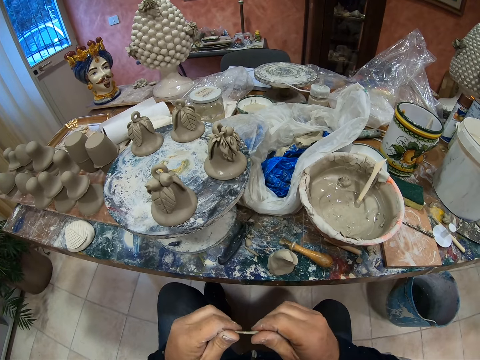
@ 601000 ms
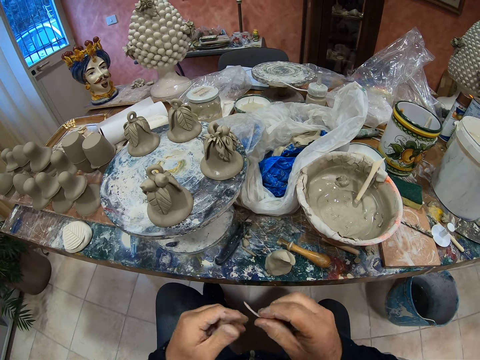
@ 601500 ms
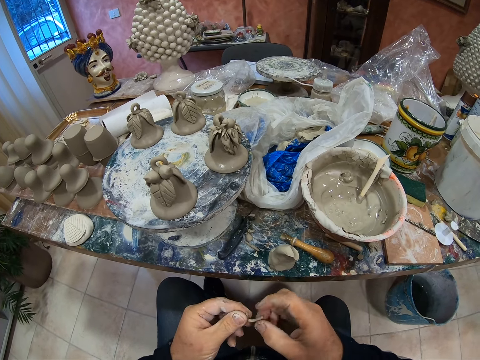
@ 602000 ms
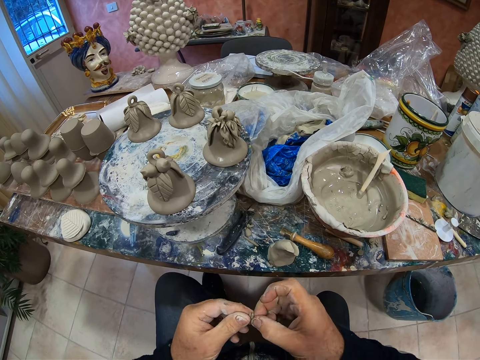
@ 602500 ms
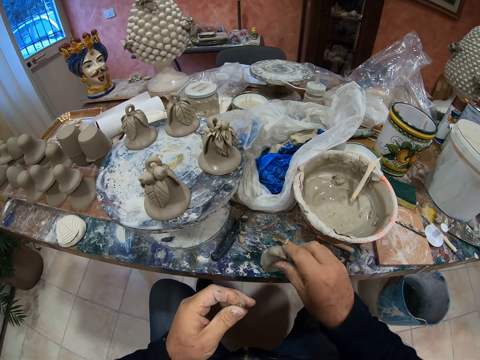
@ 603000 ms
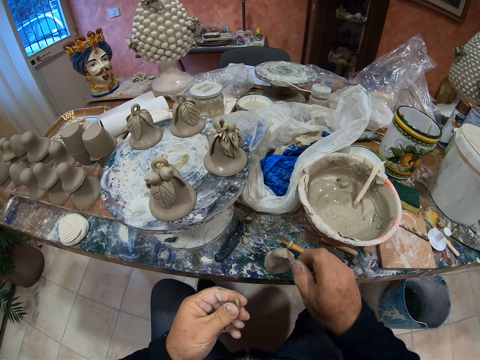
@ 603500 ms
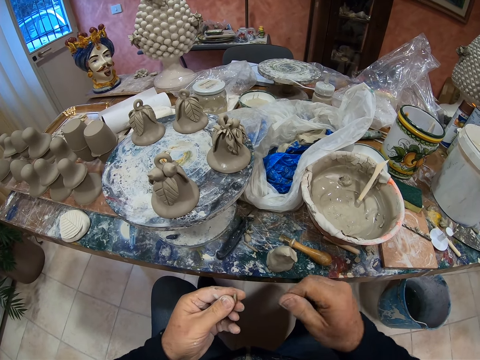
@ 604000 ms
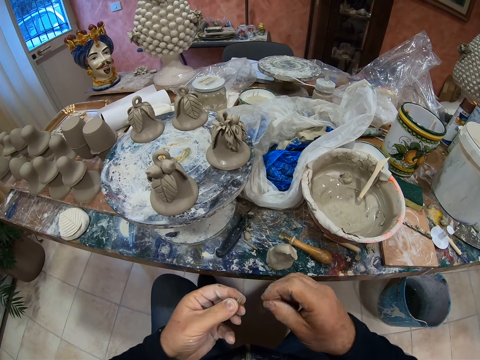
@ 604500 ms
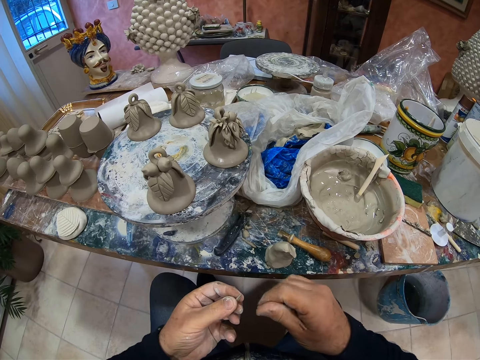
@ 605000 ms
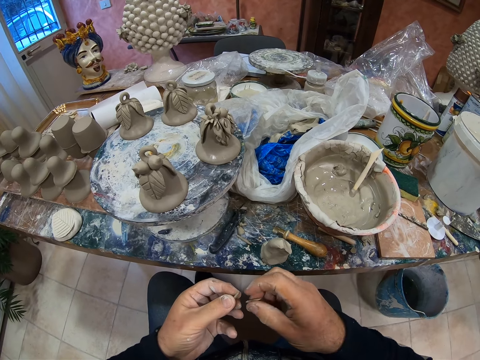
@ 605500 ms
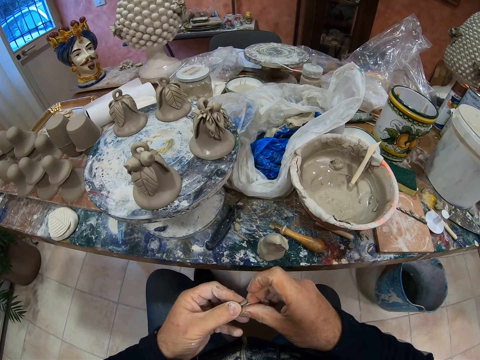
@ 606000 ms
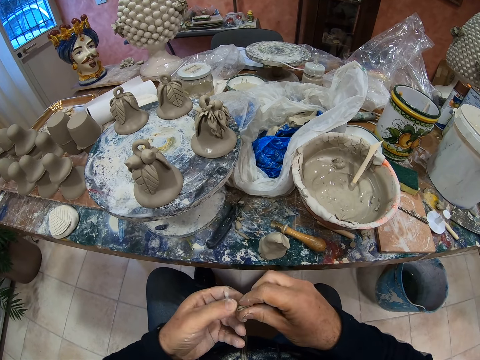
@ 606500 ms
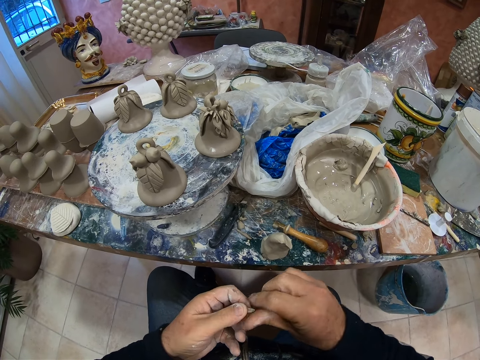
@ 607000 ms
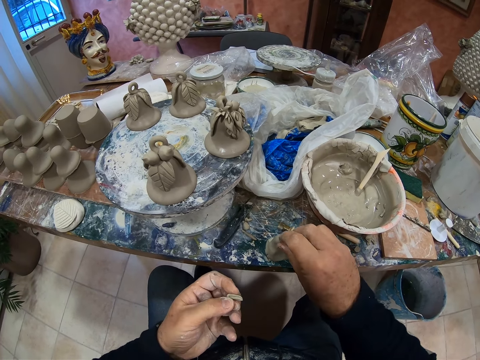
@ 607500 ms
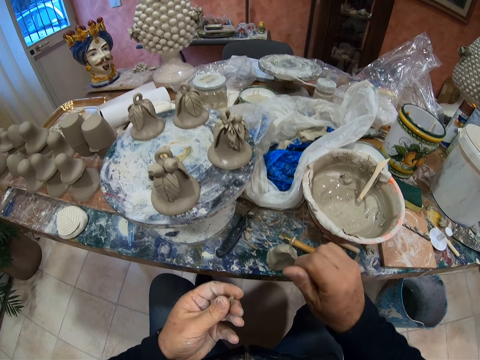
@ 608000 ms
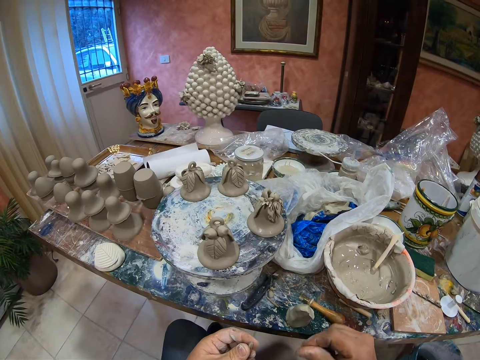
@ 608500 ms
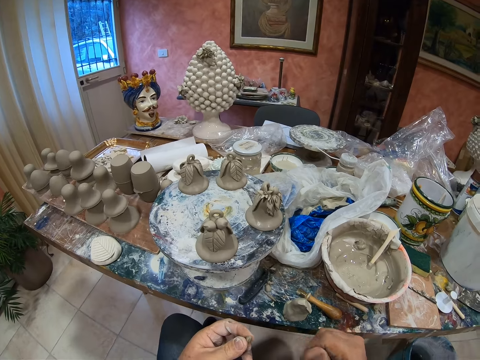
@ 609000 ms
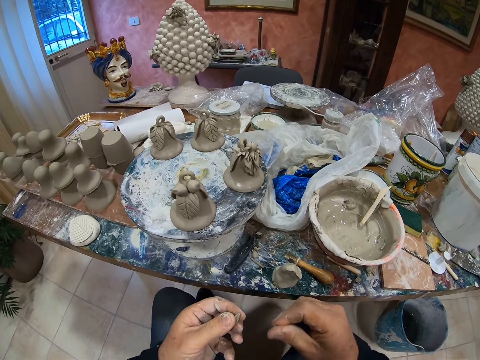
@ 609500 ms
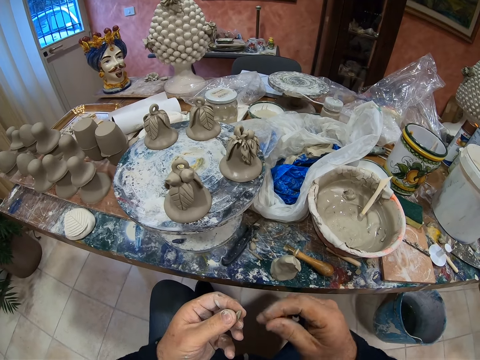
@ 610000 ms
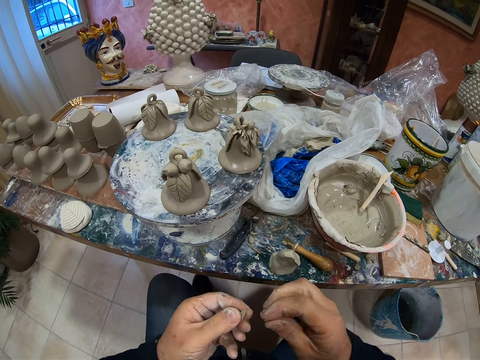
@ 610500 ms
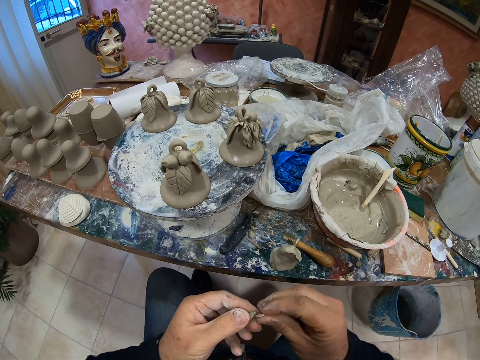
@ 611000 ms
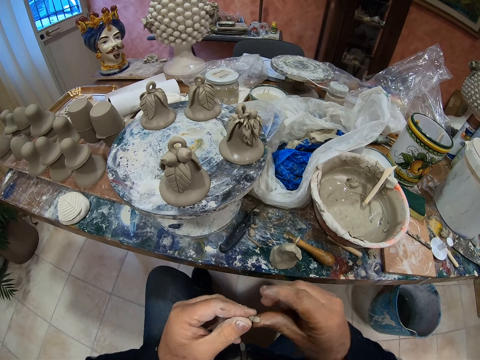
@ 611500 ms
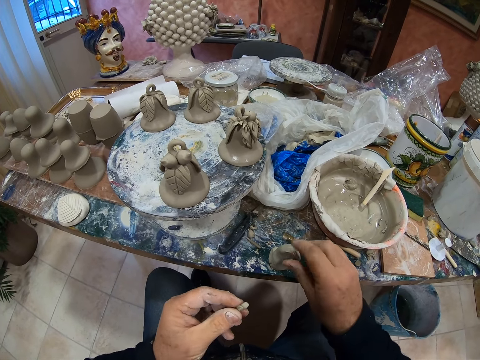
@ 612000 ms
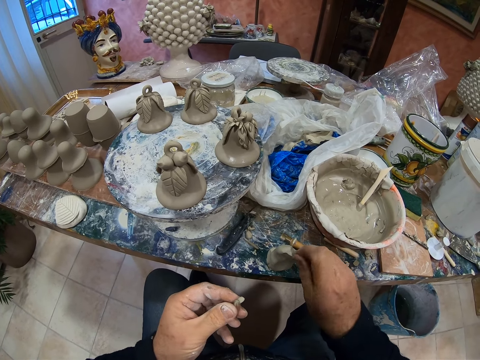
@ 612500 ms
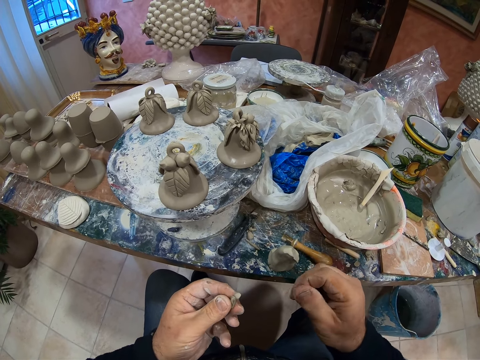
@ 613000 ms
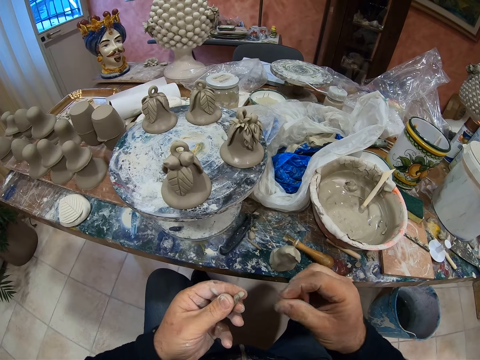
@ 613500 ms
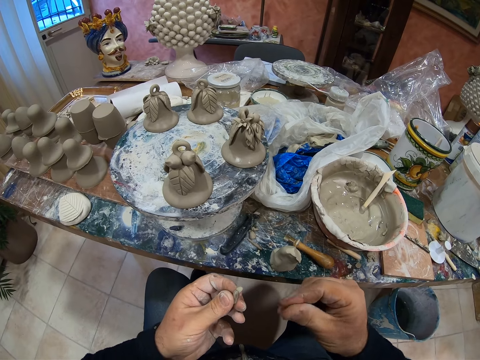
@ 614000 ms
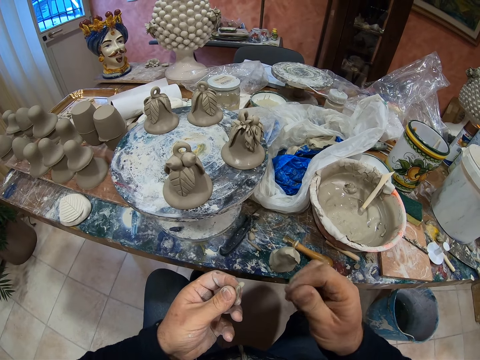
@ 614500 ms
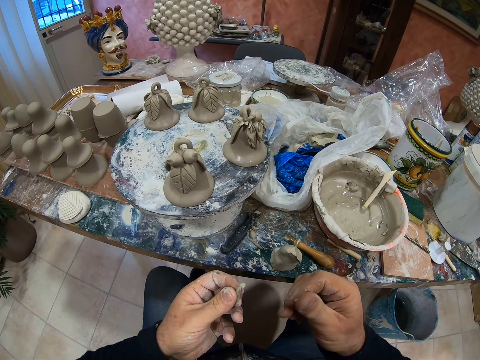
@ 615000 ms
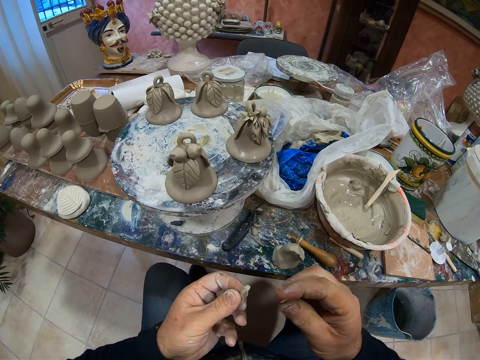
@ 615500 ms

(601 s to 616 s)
The camera wearer rolls the paste or clay with his hand. He cuts the clay. He rolls the clay on his hand. He rolls the clay together with his hands. He cuts the clay. He rolls the clay on his hand. He cuts the clay and rolls the clay on his hand.

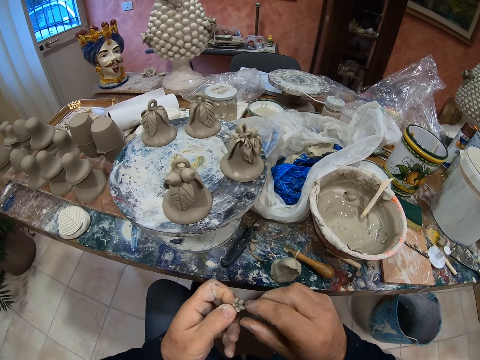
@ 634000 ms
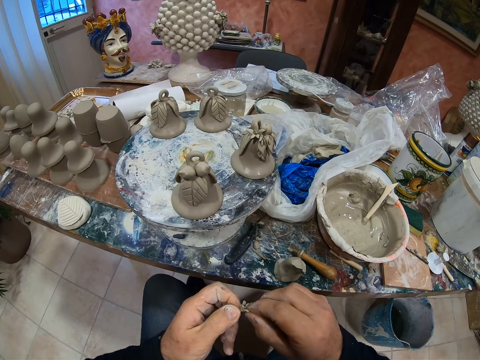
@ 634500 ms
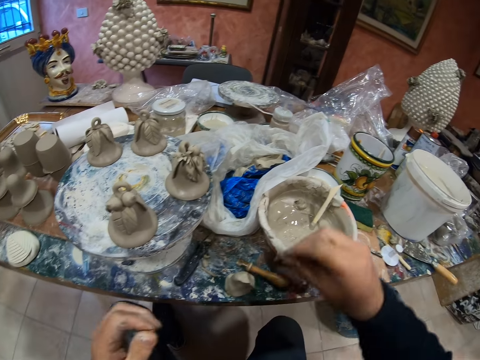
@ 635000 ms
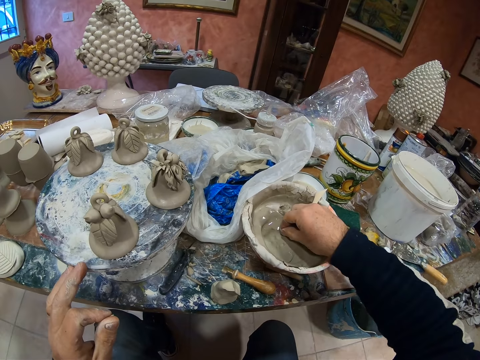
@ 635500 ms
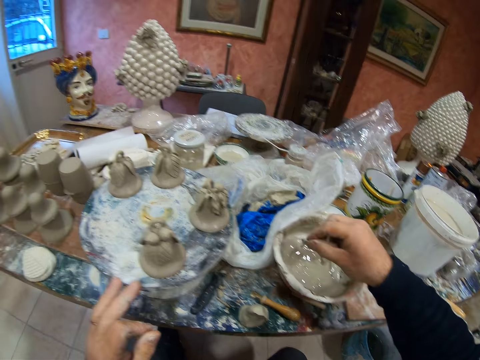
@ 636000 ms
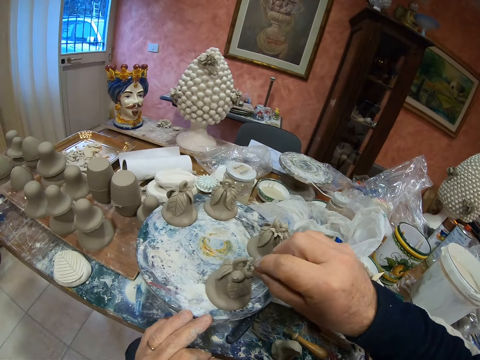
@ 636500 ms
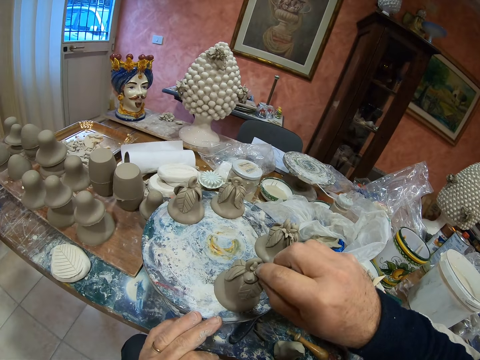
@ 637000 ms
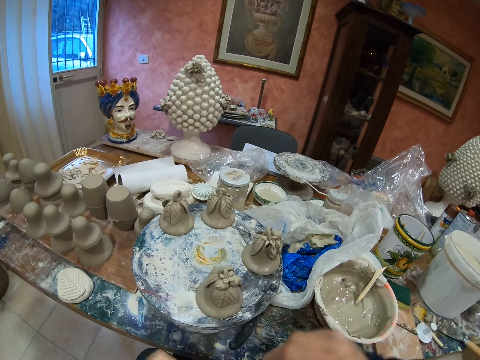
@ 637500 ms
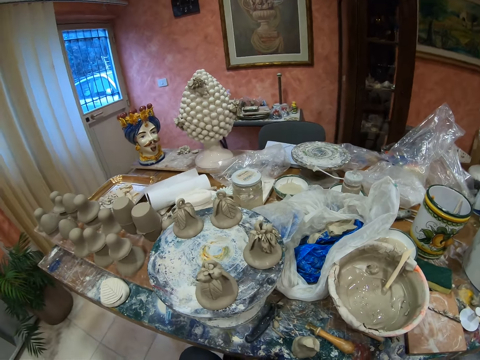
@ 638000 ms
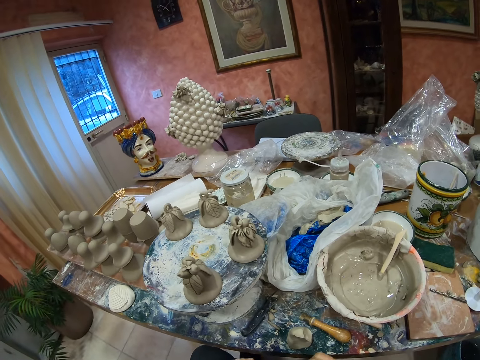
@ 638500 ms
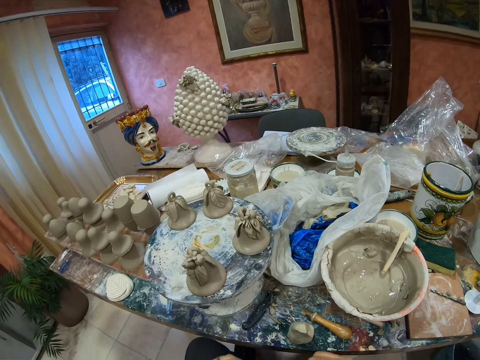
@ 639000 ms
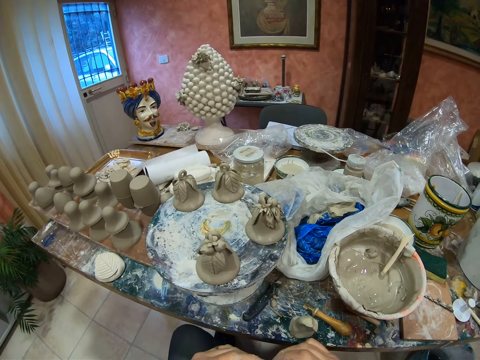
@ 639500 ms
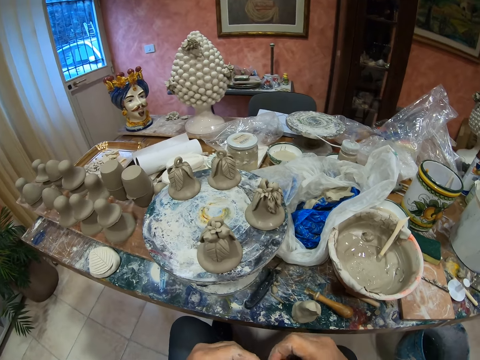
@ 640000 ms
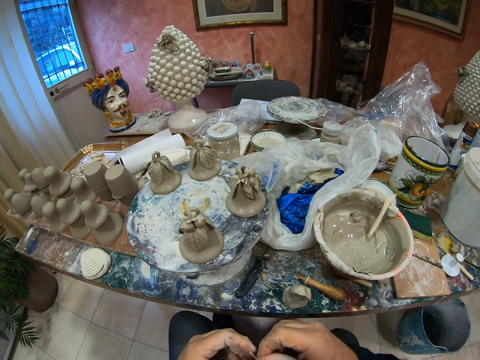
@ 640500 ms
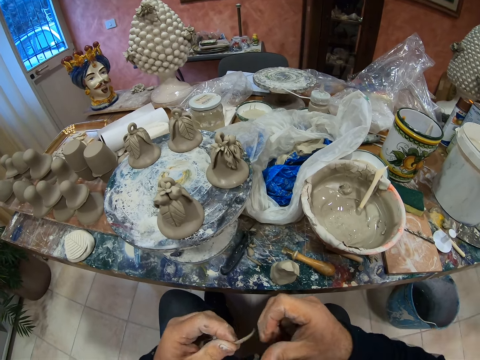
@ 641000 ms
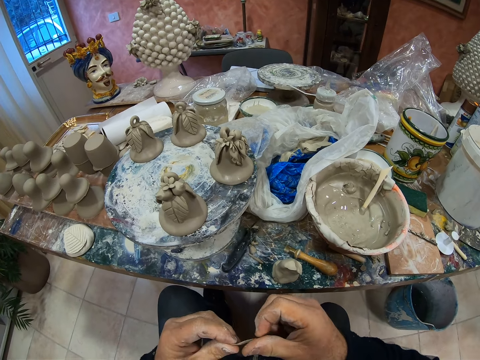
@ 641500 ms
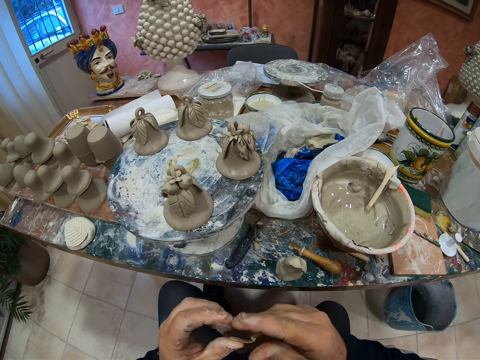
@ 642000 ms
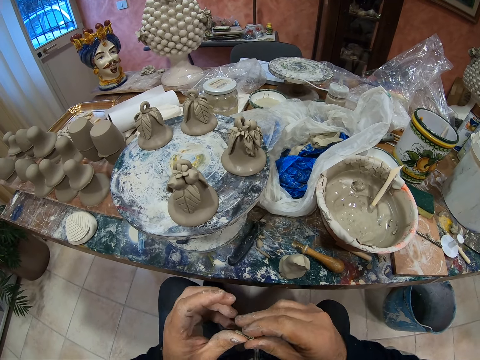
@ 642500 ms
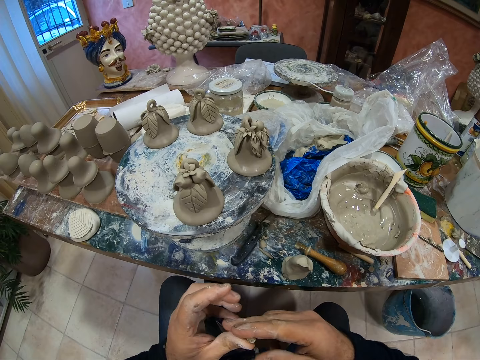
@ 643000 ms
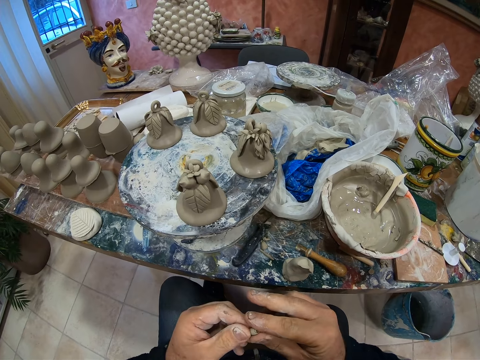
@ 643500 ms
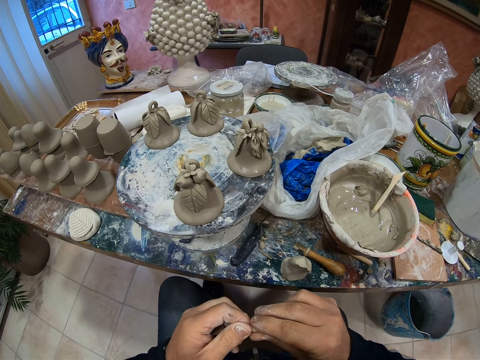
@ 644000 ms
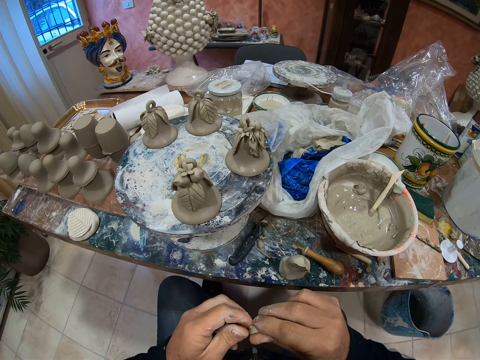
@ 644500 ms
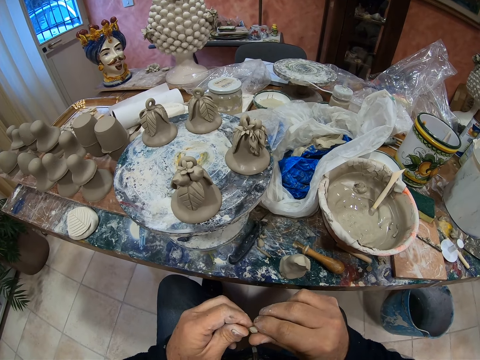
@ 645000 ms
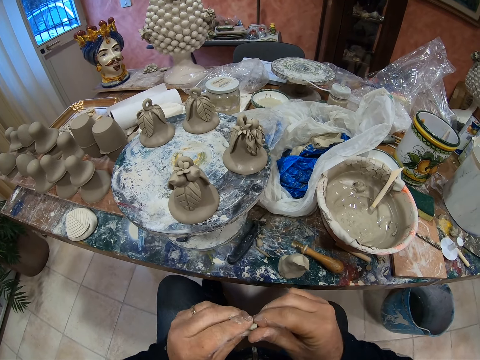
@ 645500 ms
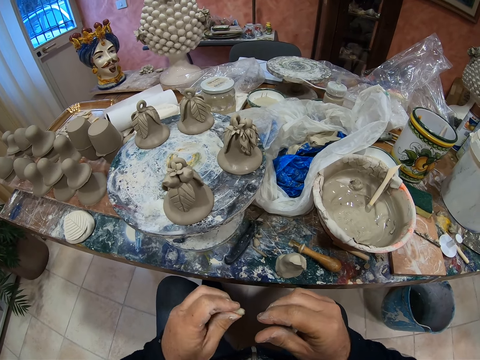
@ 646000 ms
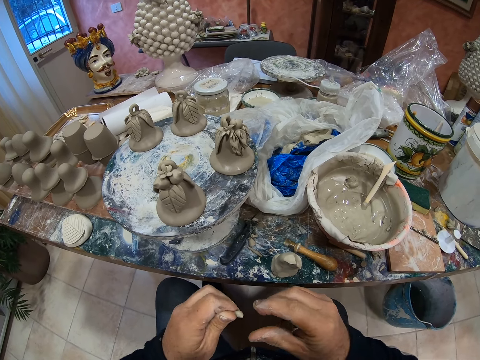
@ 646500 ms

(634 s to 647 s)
The camera wearer dips the clay in the clay water. They attach the small clay to the clay portrait. They mold the clay. They roll the clay on their hand. They mold the clay.
